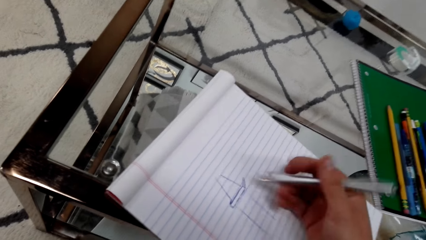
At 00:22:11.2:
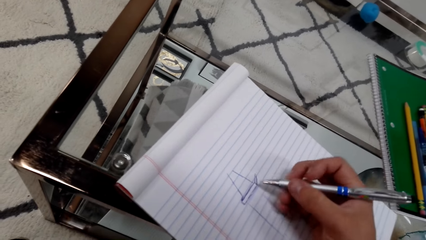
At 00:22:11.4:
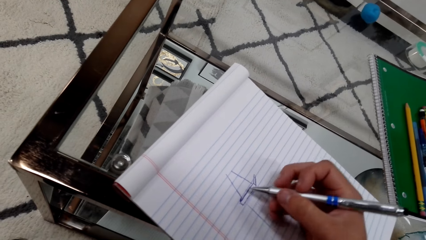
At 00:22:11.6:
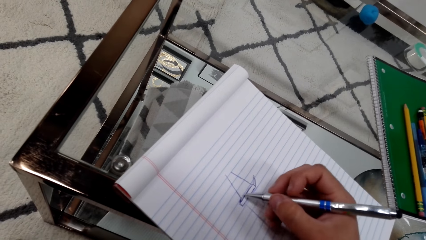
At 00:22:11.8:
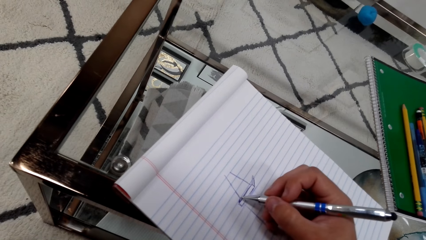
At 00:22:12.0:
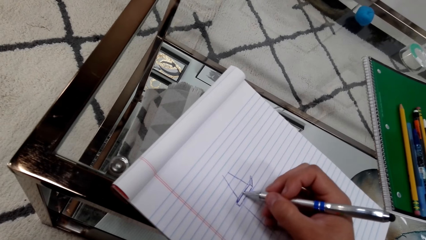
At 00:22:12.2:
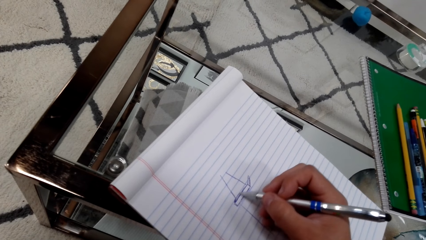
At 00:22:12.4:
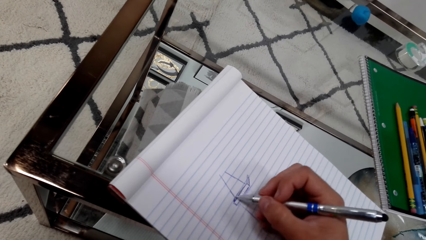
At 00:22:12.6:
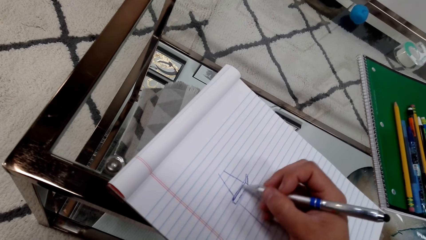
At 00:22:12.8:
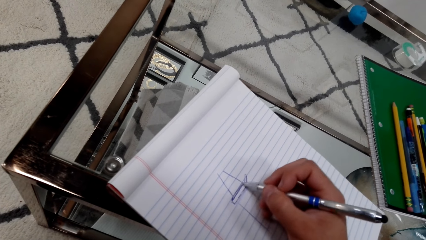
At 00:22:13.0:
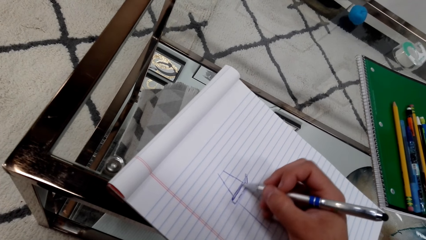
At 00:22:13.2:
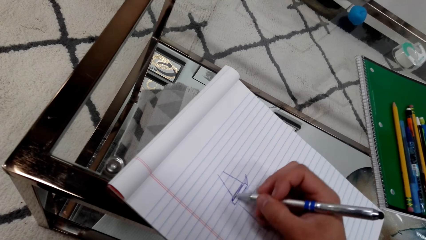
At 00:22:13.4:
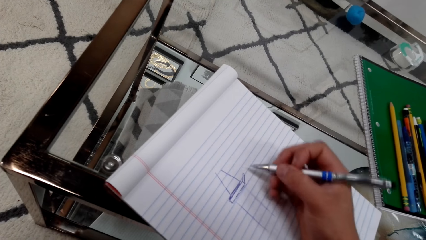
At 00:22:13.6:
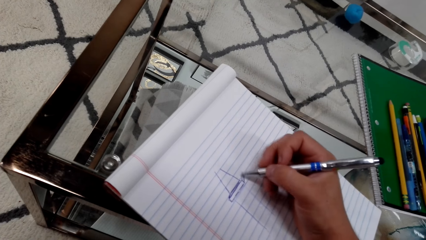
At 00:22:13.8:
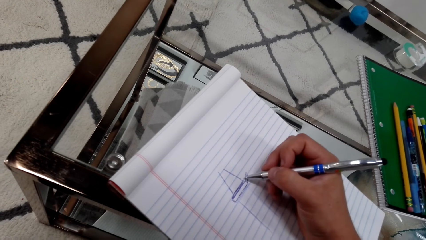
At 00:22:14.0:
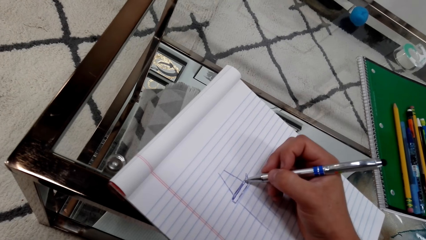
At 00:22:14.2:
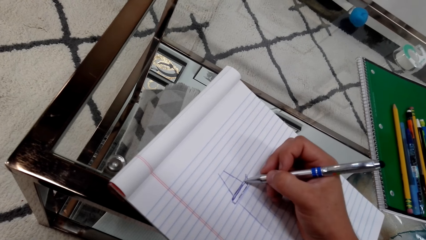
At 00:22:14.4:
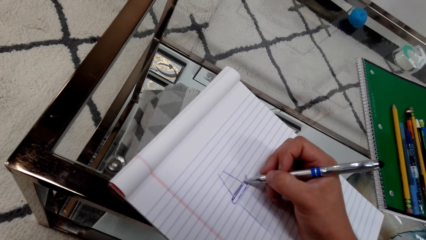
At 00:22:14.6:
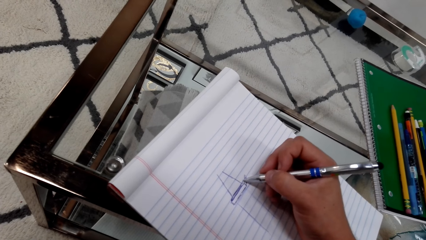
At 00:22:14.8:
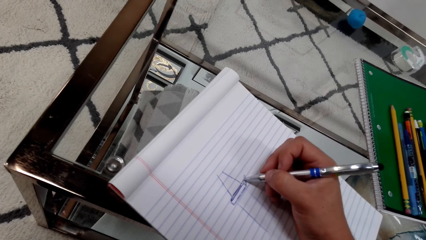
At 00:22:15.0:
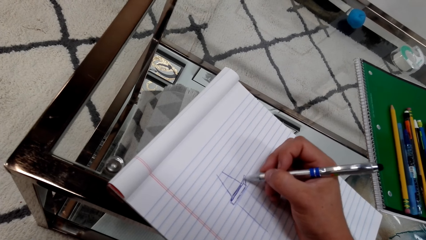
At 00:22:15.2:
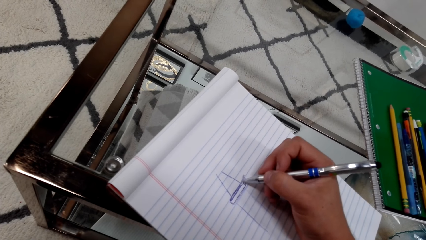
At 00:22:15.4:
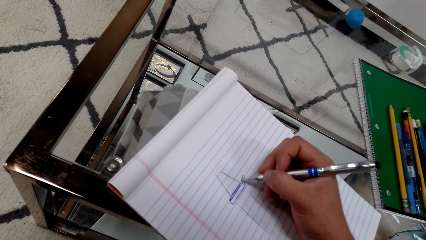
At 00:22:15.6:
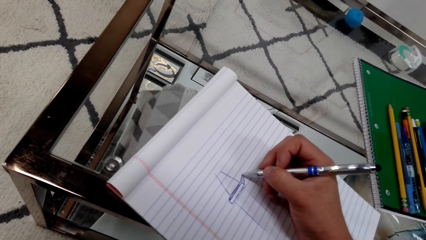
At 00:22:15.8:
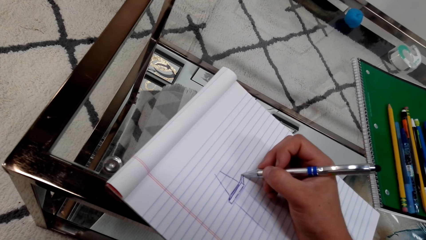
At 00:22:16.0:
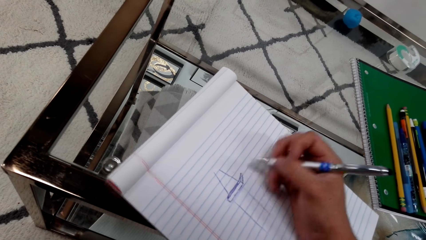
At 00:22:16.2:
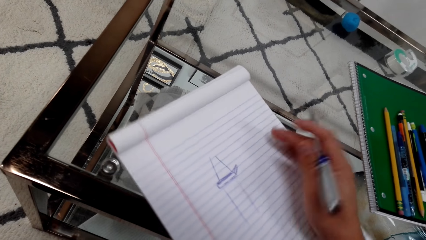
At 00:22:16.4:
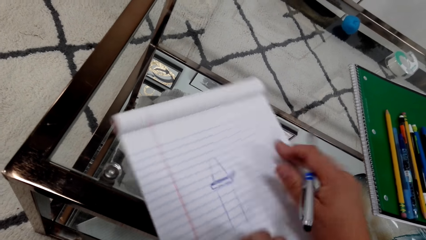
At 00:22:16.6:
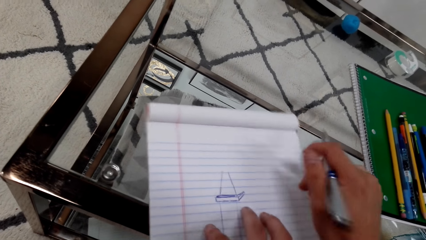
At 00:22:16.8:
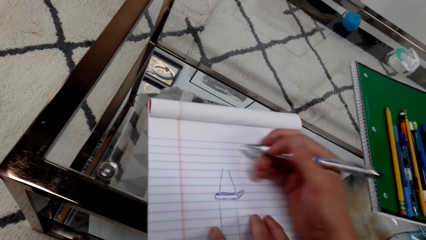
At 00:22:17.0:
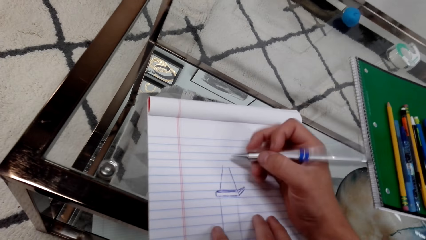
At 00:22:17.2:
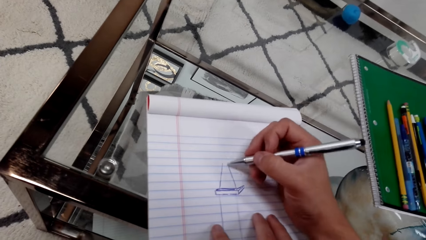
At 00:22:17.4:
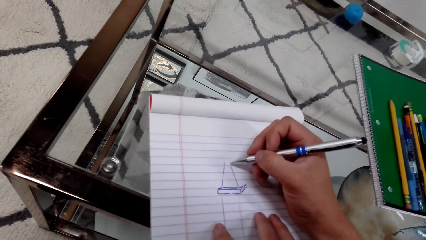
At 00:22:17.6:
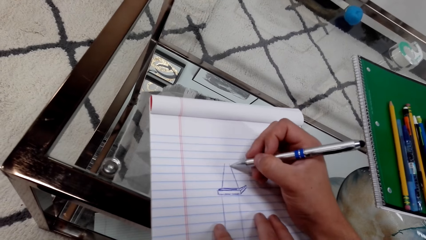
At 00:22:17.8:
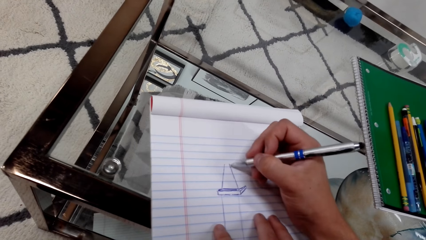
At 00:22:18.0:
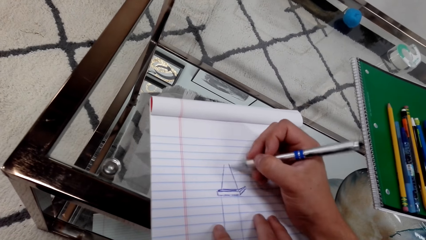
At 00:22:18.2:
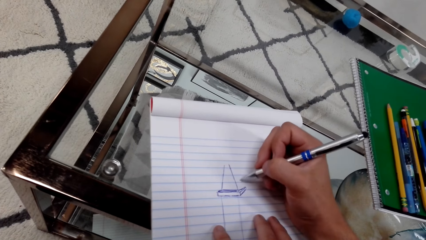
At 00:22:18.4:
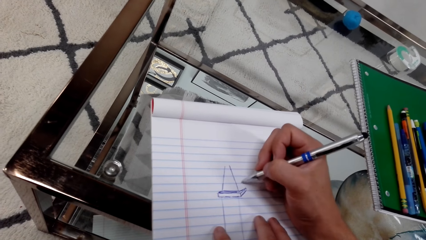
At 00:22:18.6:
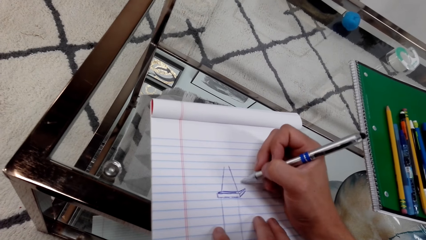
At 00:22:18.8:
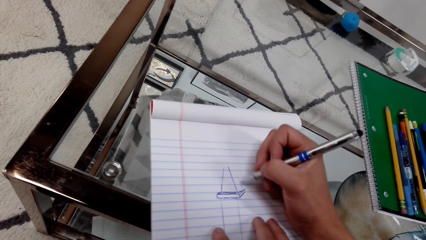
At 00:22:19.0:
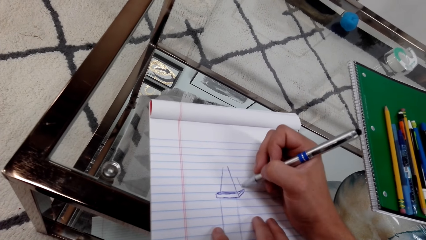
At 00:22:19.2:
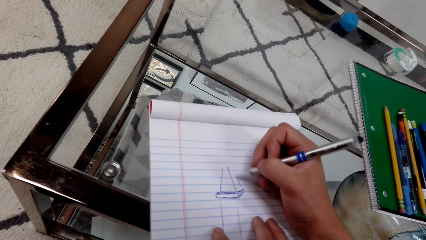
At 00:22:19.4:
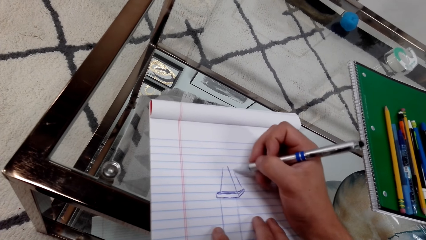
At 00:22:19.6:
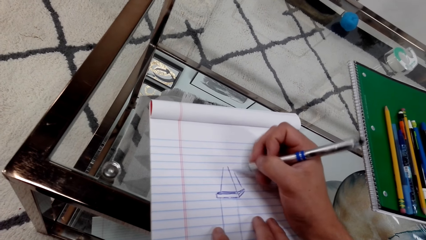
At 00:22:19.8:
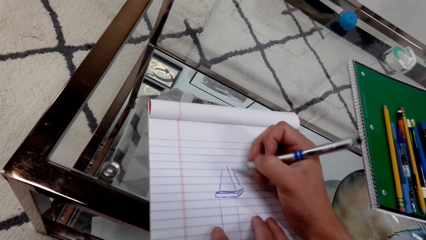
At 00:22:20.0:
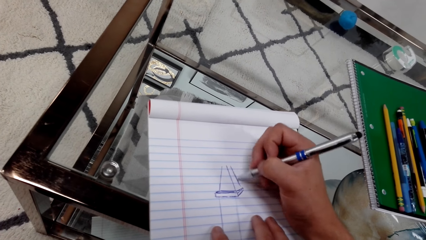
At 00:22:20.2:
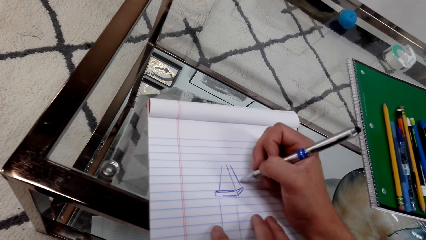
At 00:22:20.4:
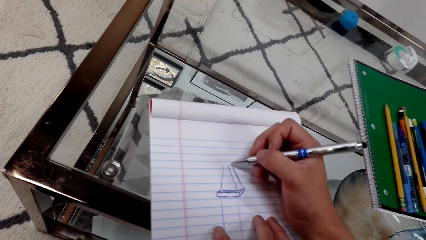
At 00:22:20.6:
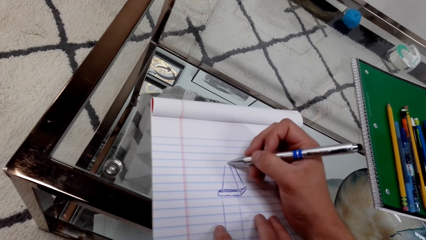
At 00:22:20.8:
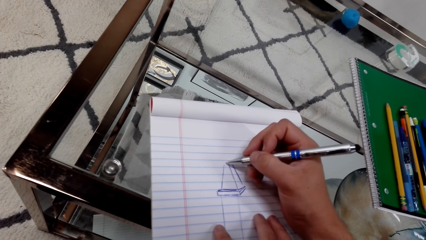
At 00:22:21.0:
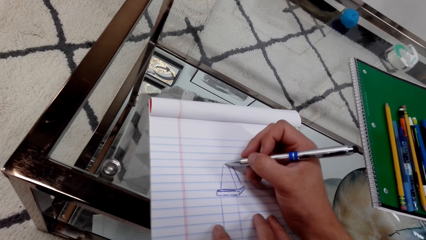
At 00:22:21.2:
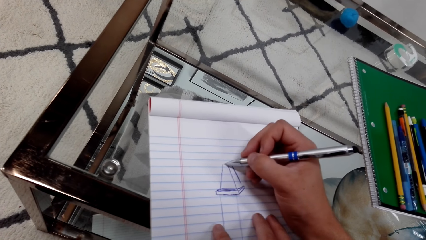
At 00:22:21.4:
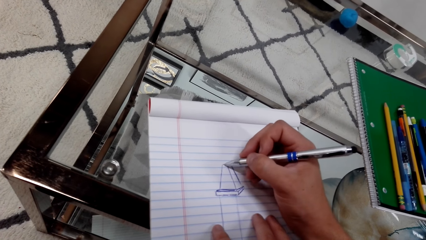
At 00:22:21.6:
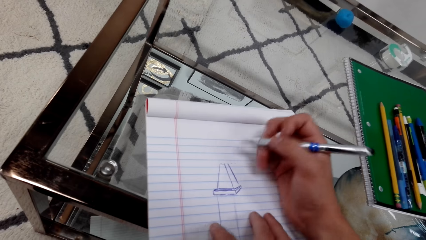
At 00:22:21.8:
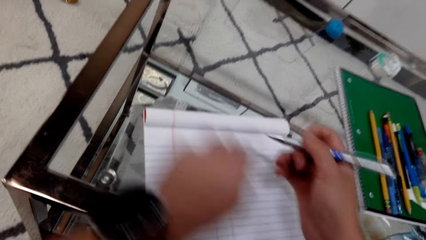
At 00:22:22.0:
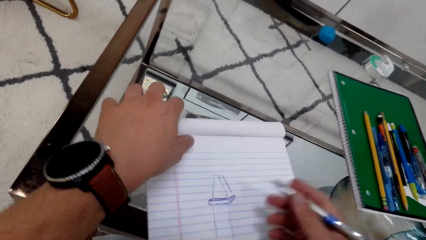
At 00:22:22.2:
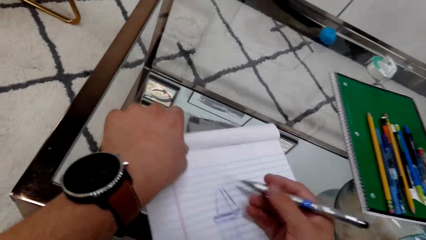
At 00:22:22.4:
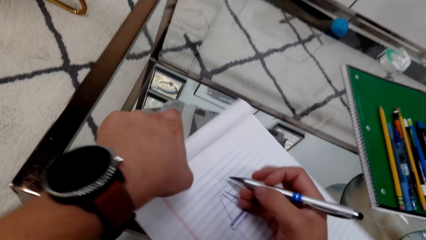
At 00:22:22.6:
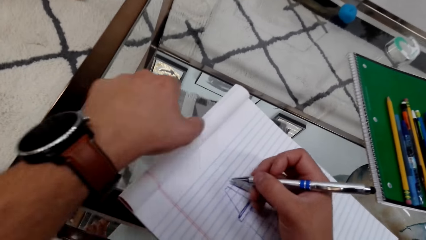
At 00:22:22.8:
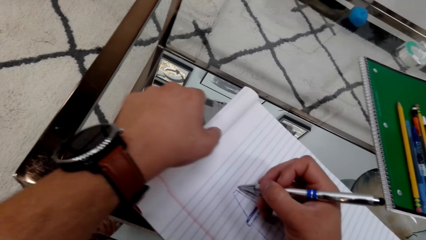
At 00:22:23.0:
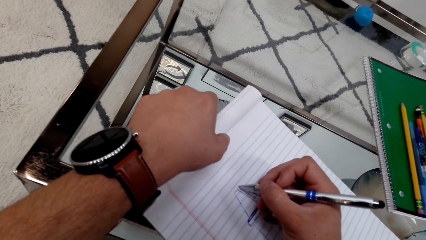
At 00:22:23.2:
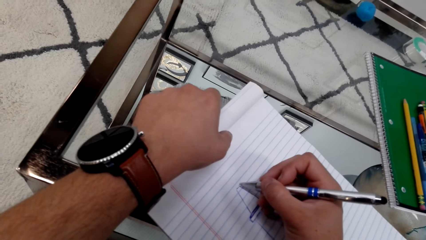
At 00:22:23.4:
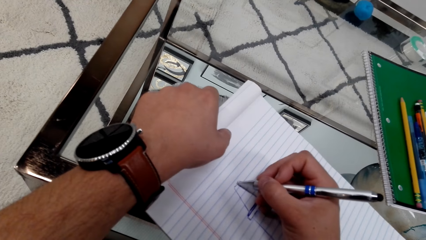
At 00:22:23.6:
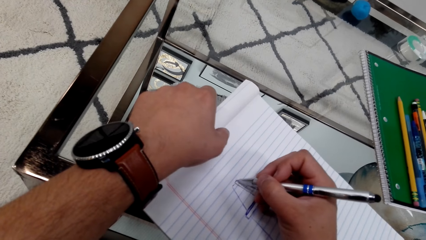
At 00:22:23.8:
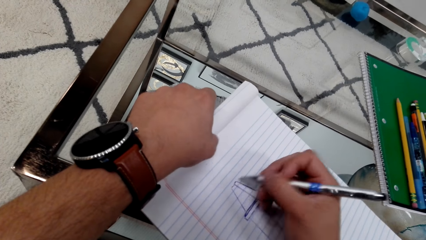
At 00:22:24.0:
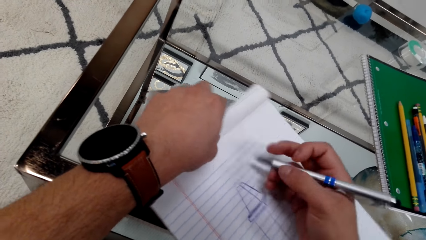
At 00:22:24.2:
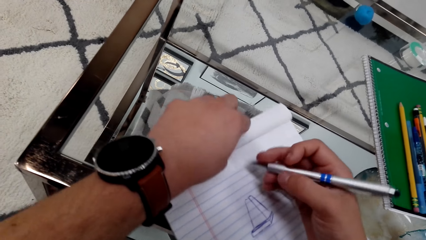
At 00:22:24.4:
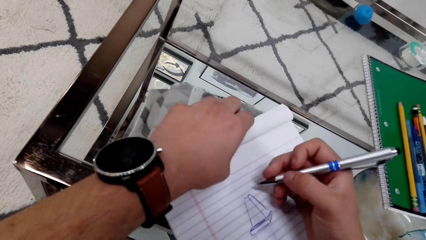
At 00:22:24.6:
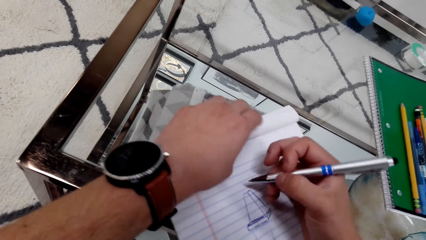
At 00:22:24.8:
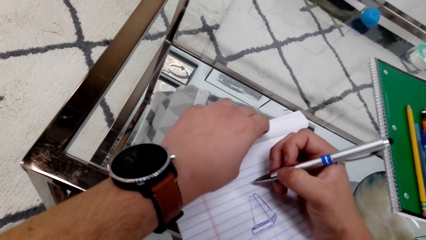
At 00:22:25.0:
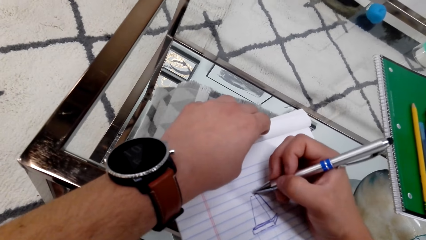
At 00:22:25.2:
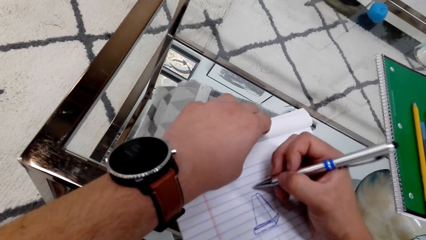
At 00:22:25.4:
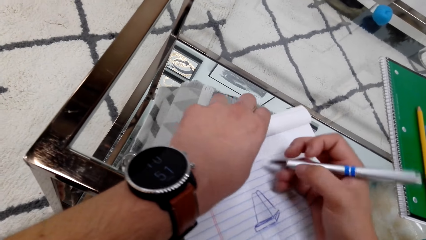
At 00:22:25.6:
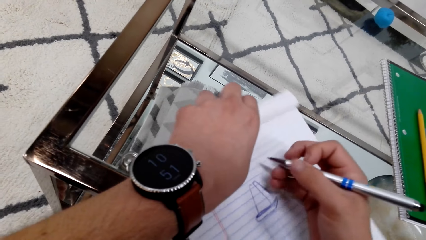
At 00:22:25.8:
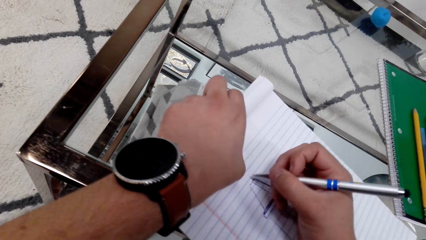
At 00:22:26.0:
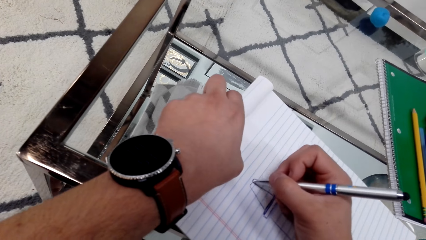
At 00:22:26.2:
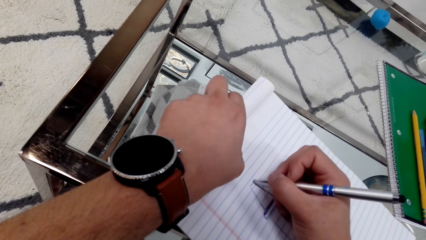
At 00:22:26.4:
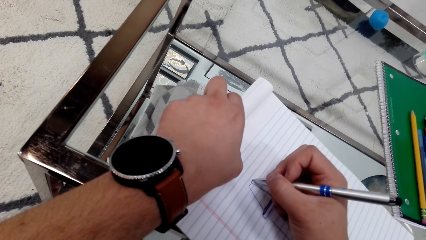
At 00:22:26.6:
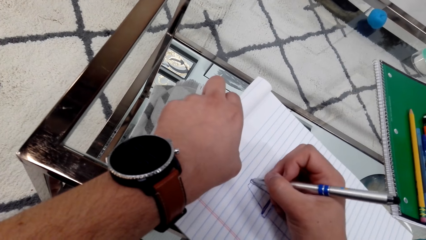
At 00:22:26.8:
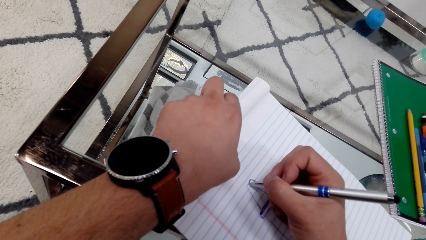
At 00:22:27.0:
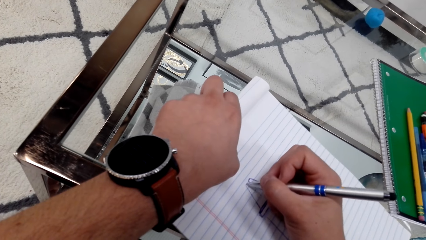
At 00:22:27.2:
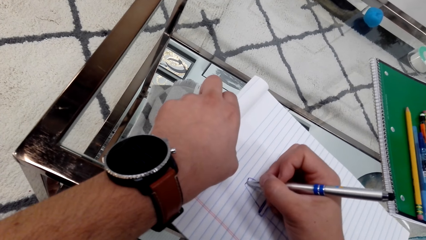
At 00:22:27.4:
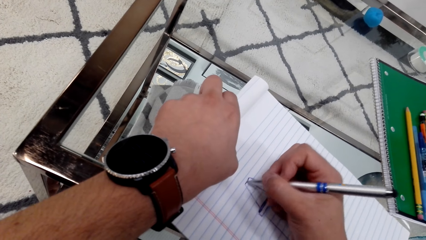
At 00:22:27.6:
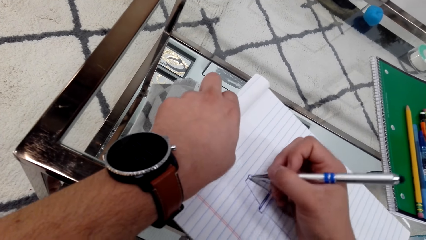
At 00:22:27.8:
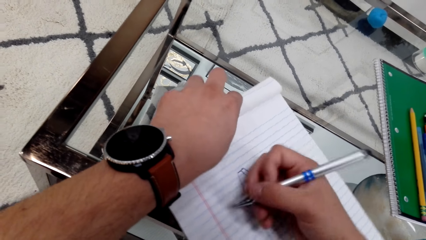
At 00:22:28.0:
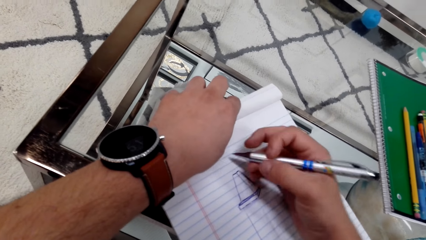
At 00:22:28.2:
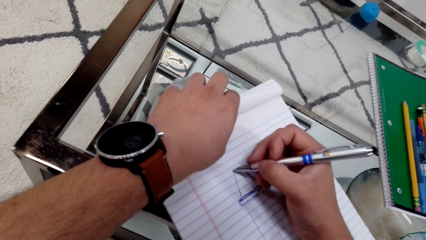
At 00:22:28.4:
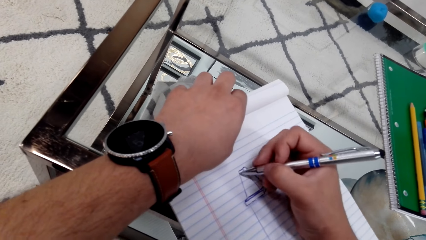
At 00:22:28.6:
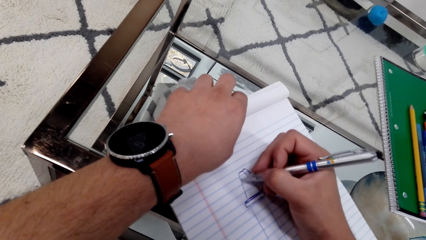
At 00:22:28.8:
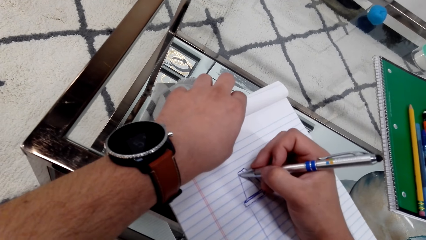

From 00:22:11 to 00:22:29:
The camera wearer moves a book. They draw on the book with a pen repeatedly. They move the book. They draw on the book with the pen.
